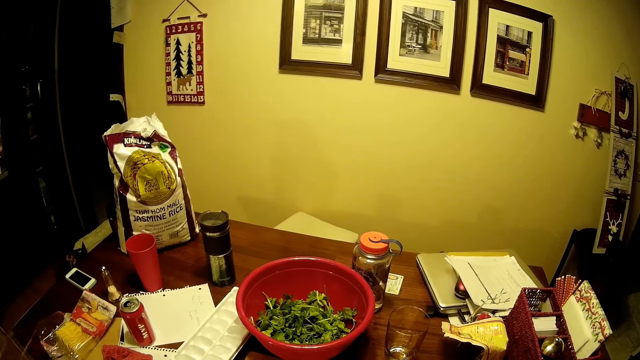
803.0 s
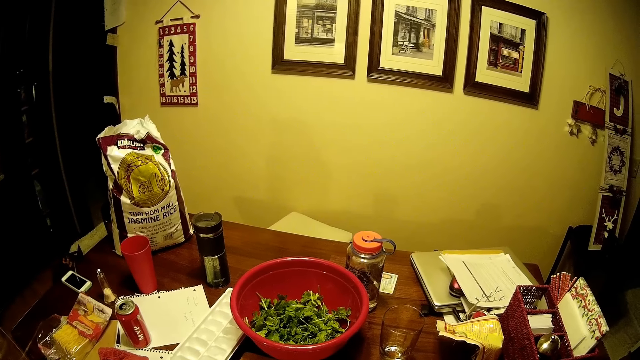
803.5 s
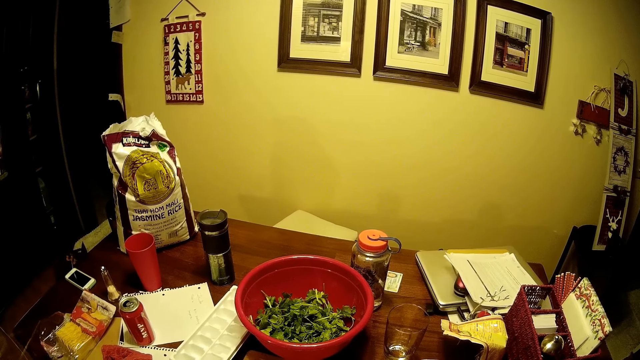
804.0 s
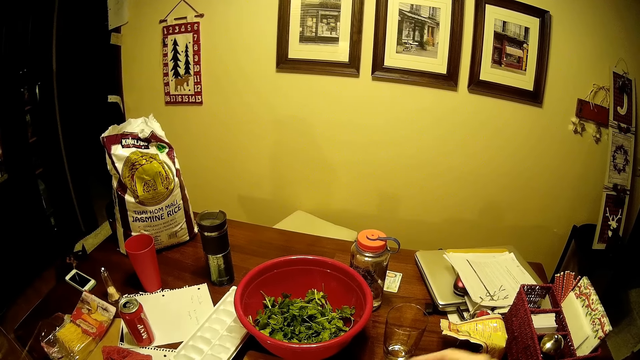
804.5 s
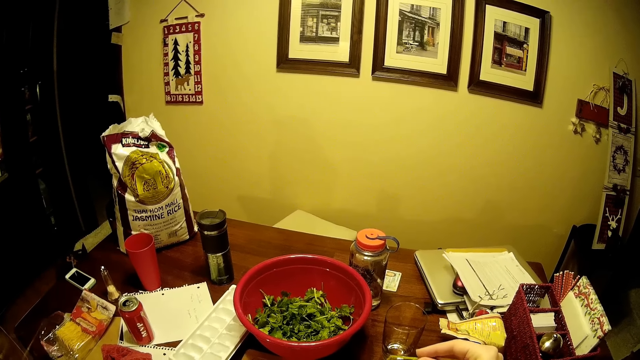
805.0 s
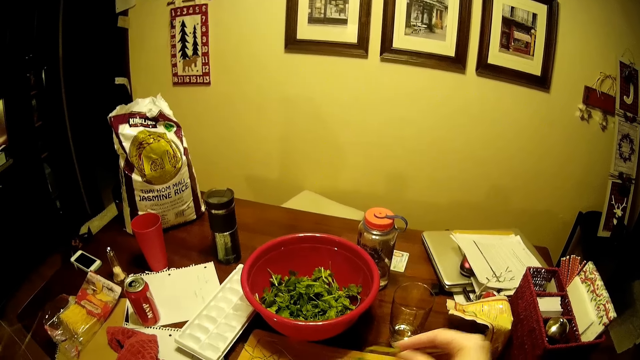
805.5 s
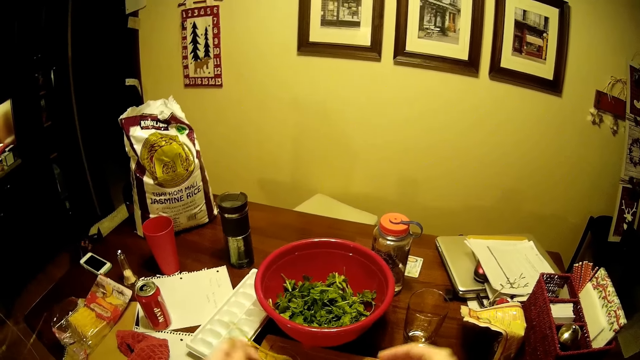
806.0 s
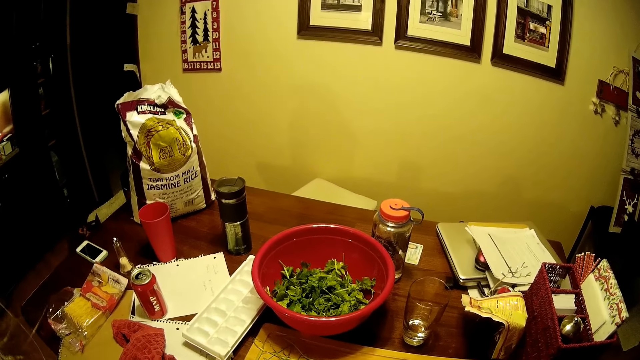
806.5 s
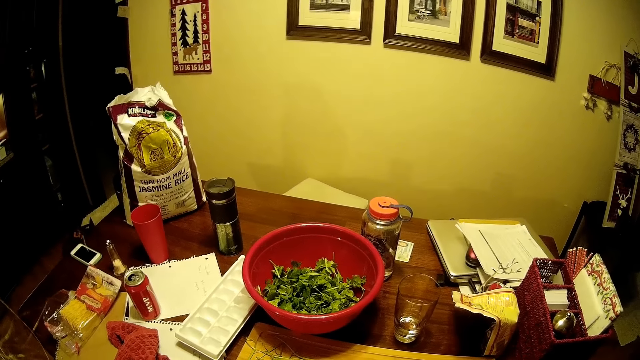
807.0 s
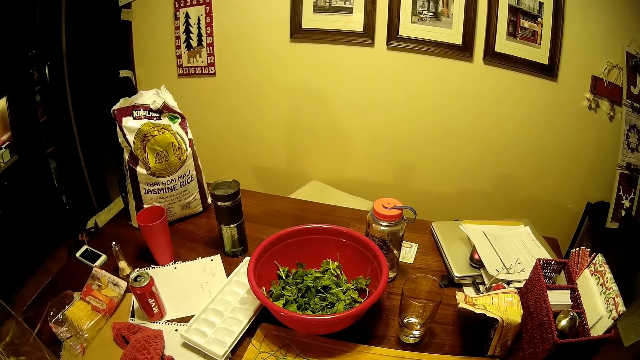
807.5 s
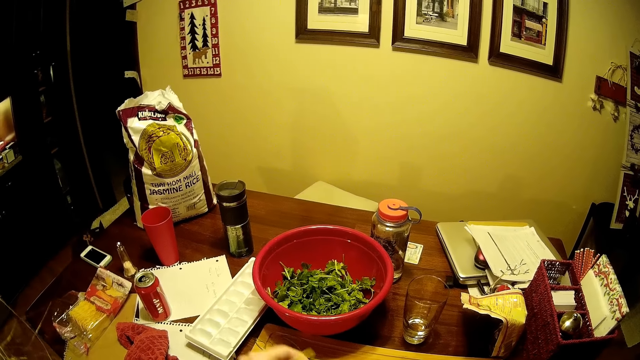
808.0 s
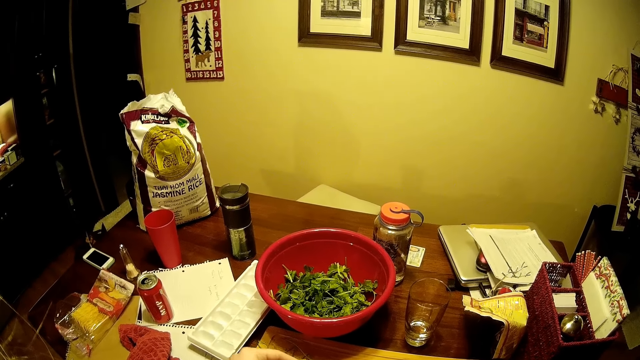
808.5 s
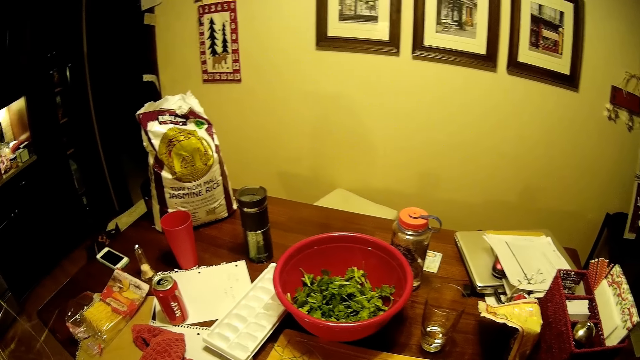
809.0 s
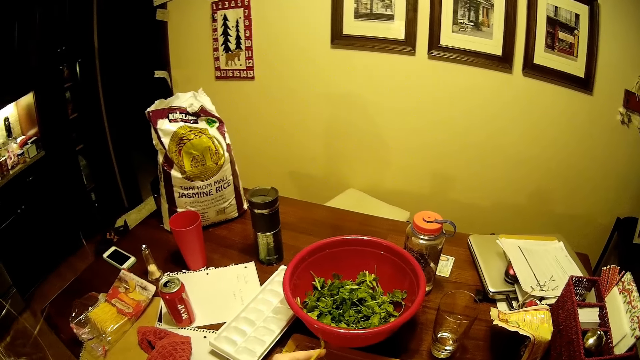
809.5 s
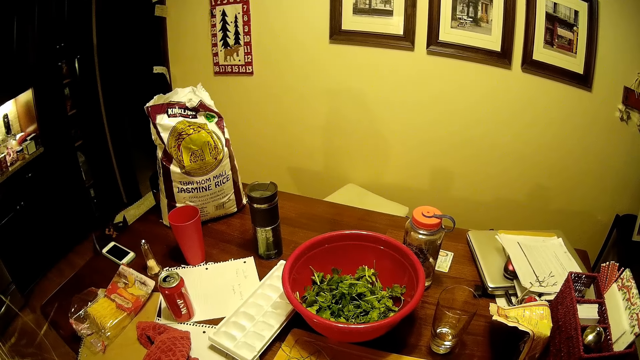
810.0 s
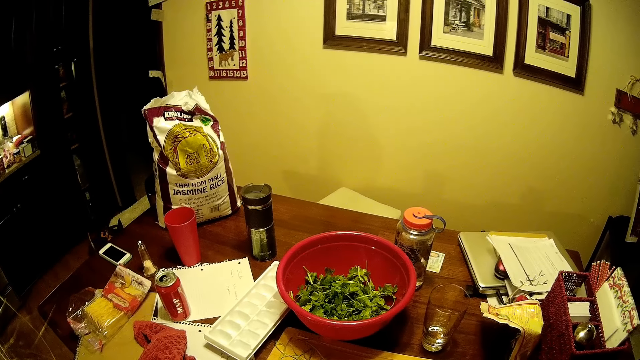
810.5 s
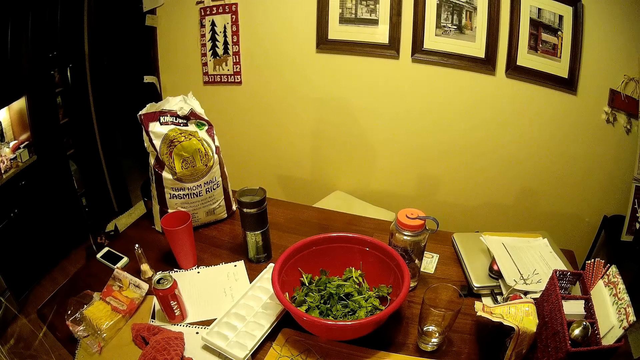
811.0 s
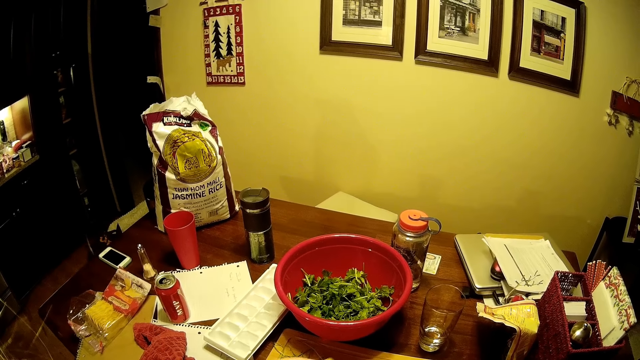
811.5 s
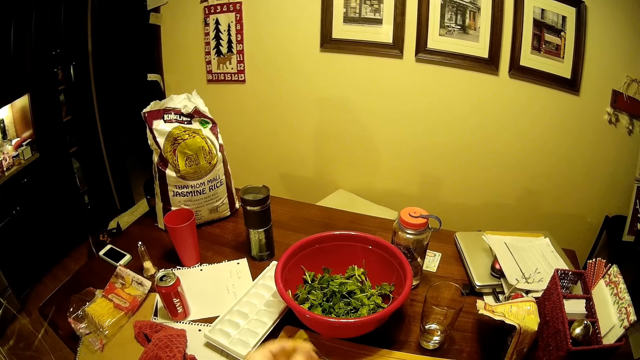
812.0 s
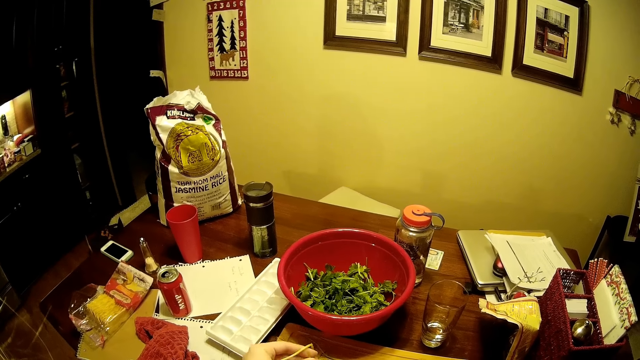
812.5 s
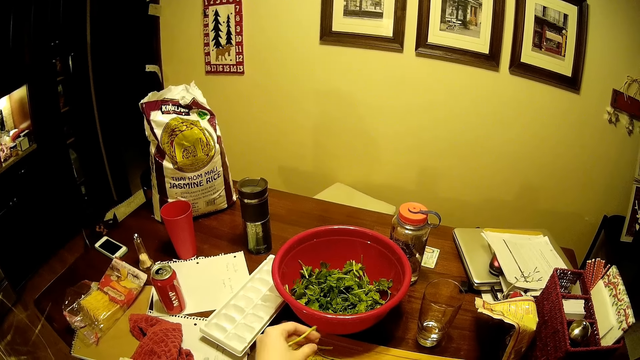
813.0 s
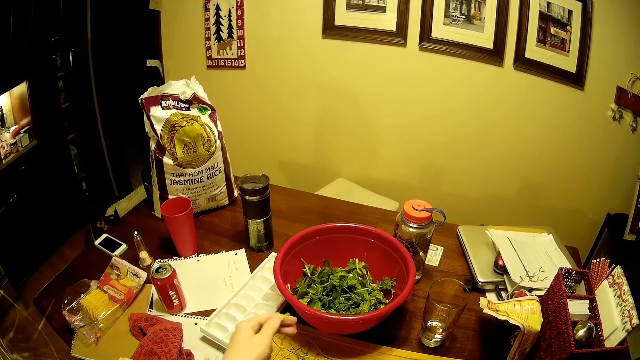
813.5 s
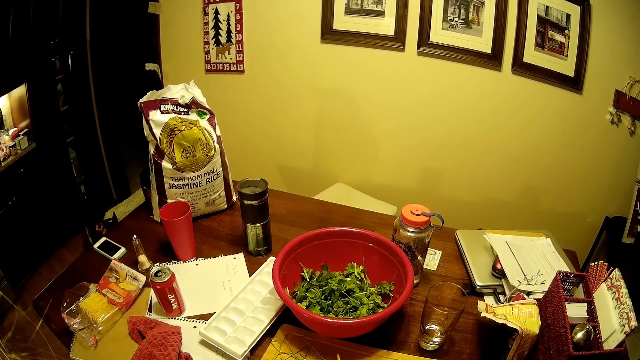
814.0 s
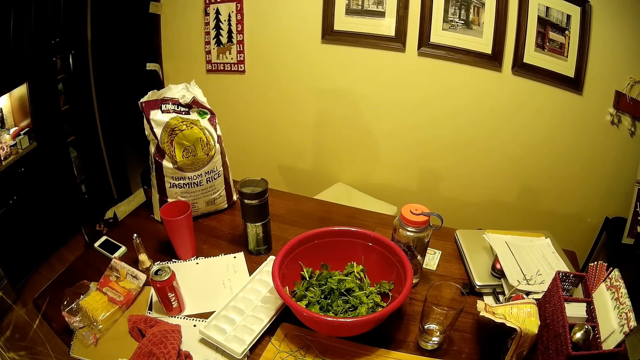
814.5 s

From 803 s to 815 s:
The camera wearer removes the coriander leaves from vegetables.

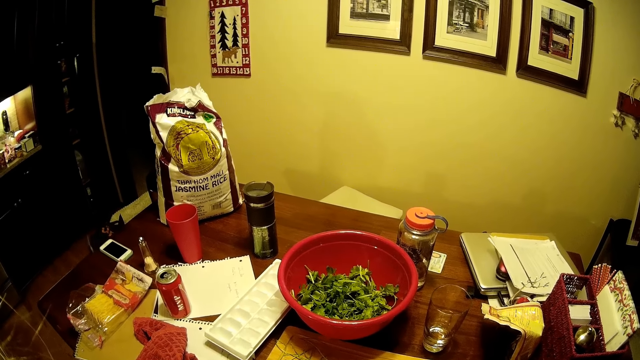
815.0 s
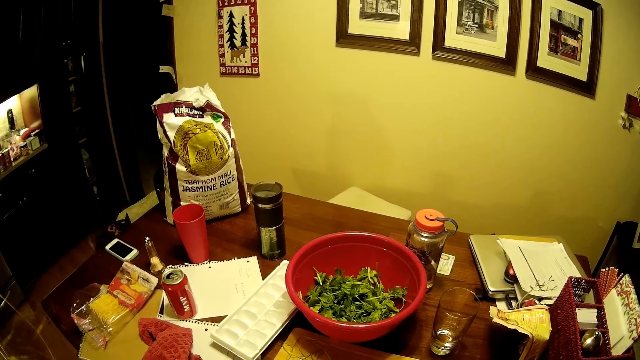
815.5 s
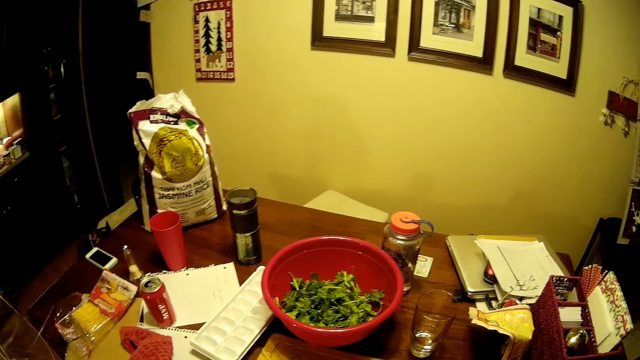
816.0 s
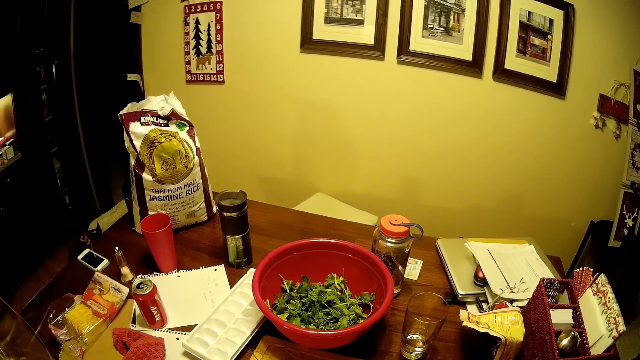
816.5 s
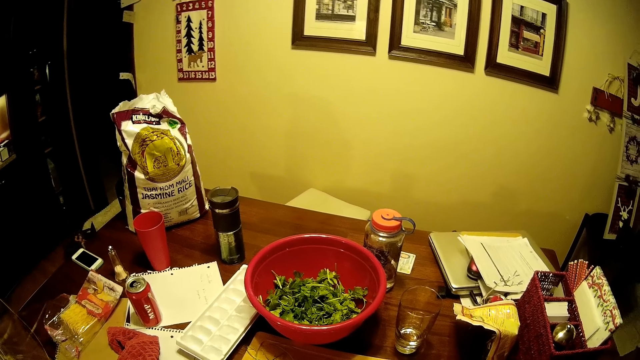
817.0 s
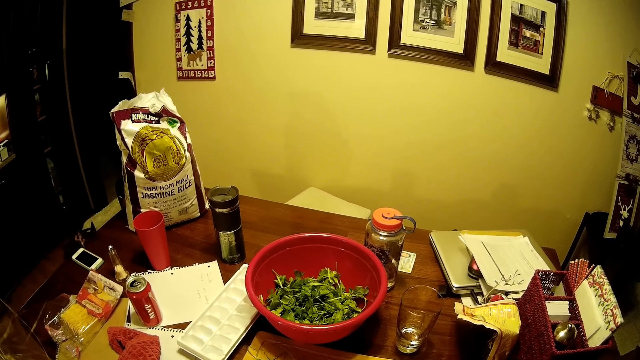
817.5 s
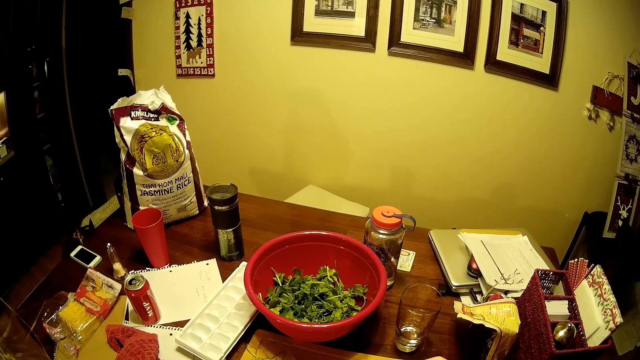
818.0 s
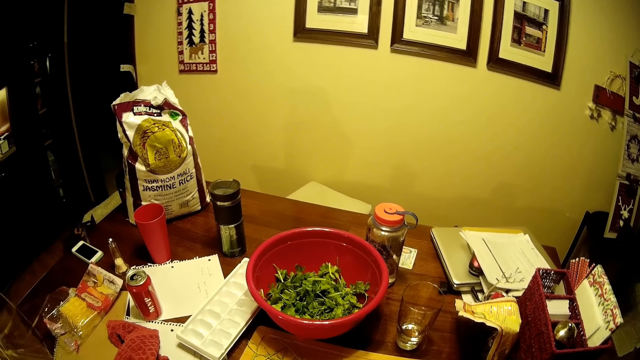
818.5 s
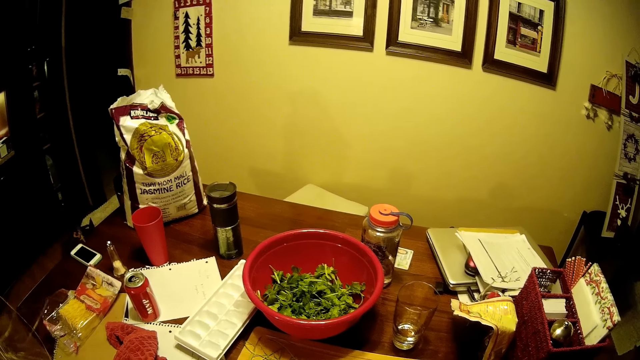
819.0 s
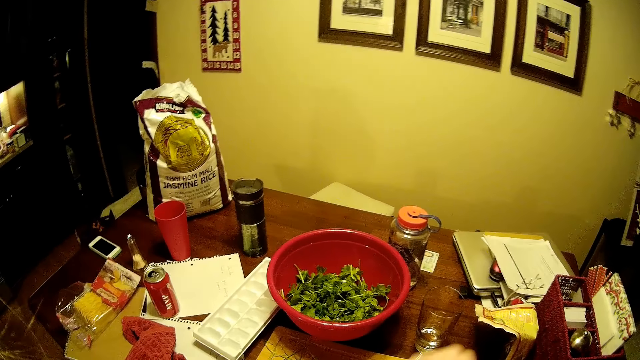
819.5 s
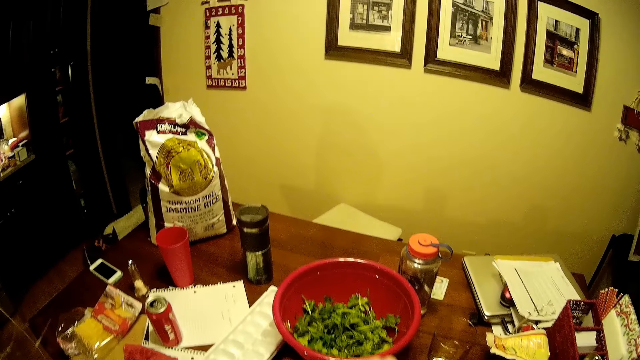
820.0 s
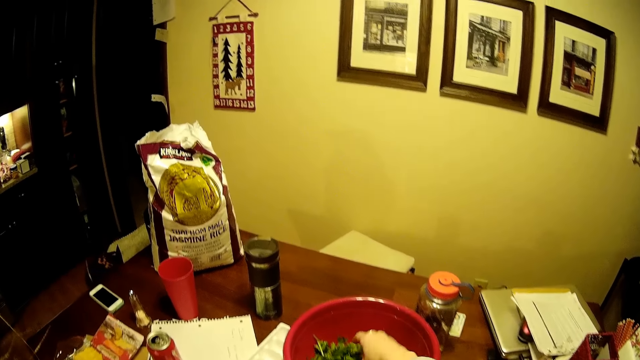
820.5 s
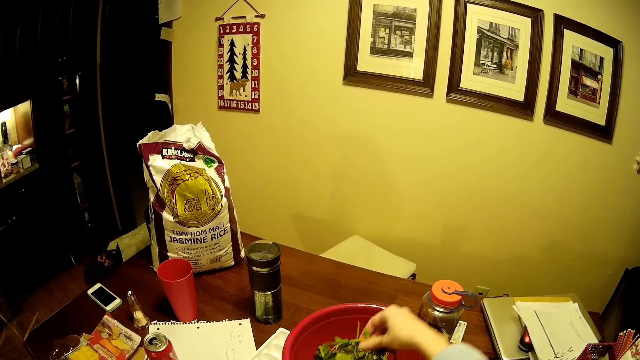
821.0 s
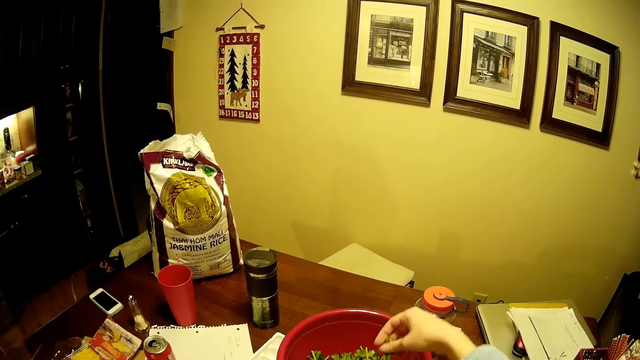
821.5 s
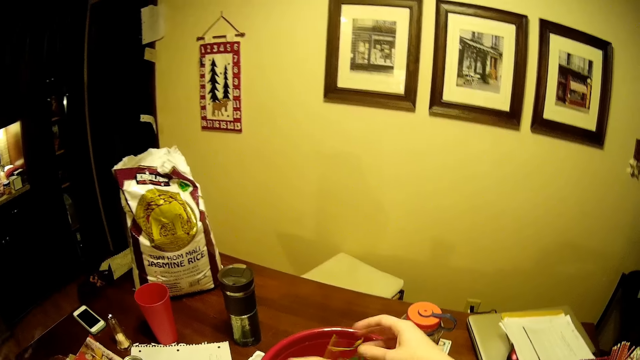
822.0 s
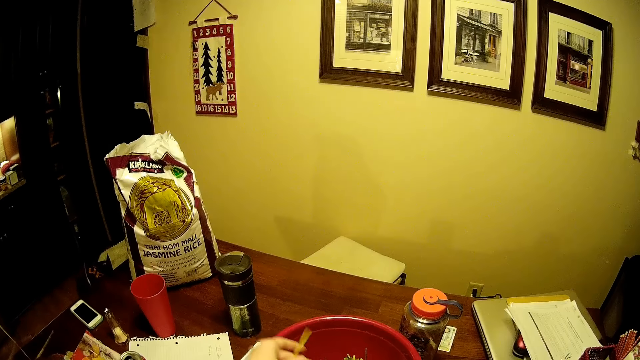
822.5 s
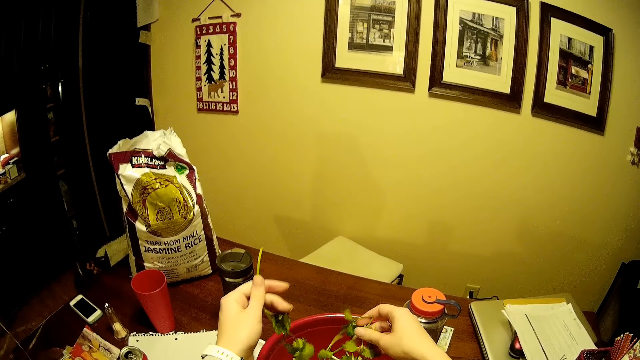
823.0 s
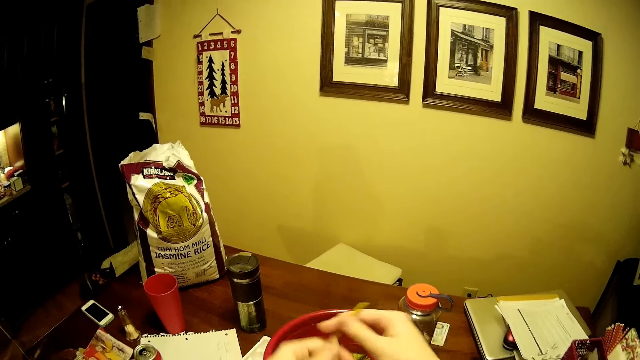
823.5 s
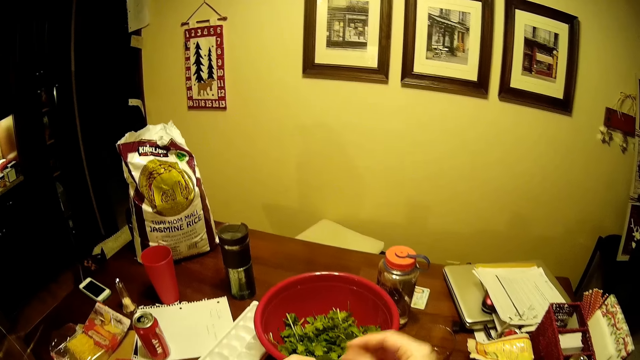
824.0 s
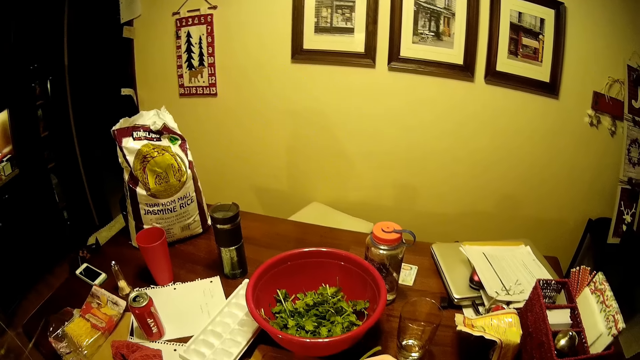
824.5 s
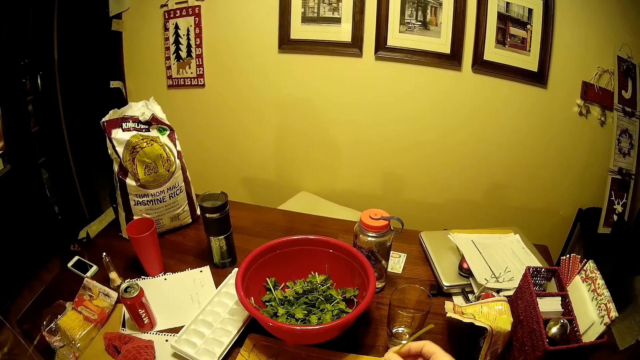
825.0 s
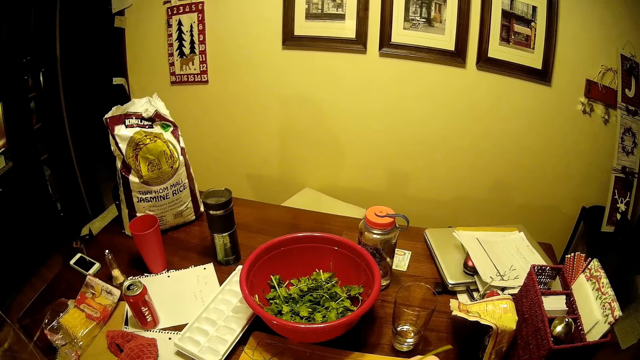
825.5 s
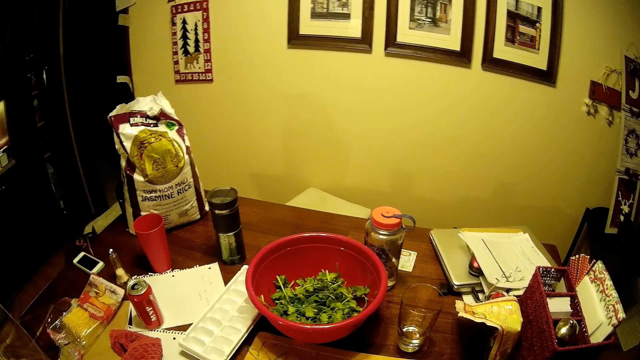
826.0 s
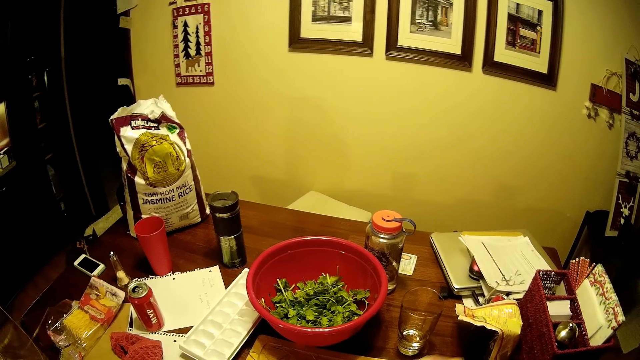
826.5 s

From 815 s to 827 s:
The camera wearer picks vegetables from the basin. They remove something from the vegetables.
